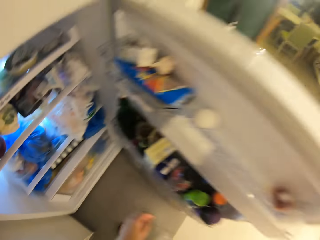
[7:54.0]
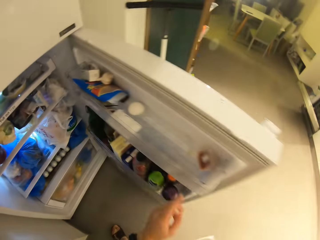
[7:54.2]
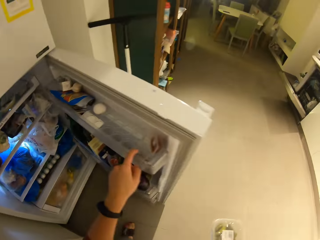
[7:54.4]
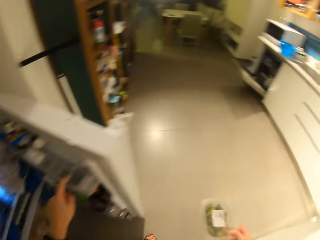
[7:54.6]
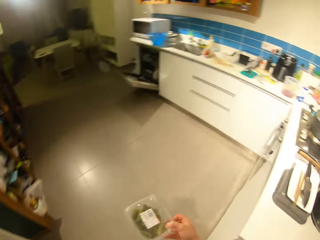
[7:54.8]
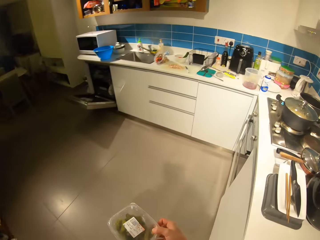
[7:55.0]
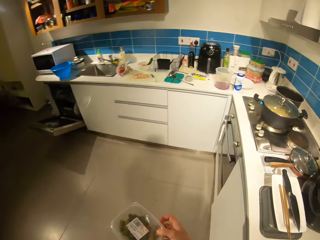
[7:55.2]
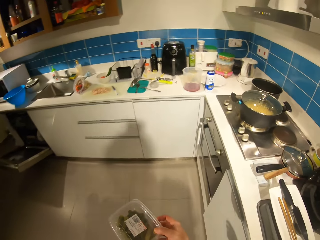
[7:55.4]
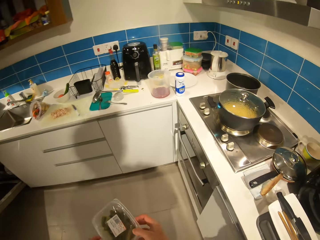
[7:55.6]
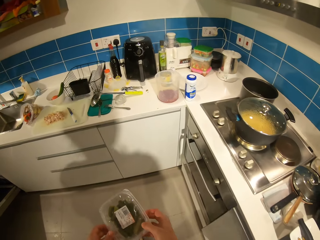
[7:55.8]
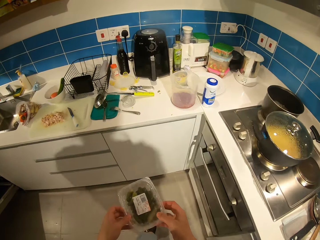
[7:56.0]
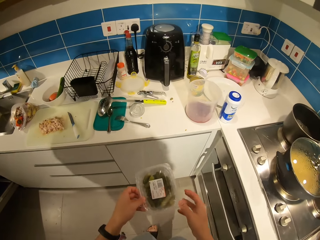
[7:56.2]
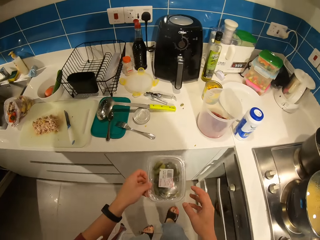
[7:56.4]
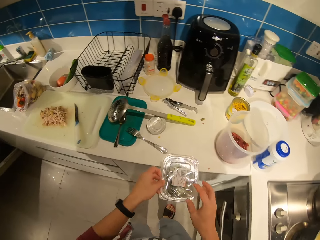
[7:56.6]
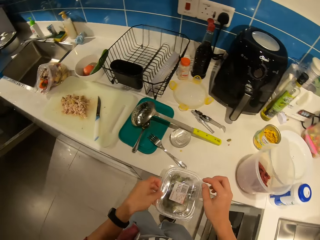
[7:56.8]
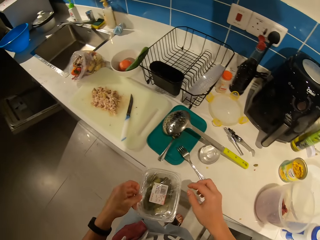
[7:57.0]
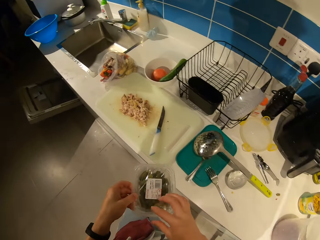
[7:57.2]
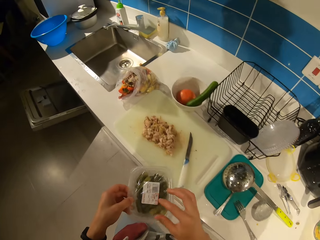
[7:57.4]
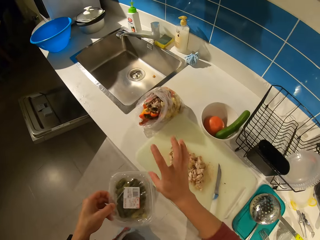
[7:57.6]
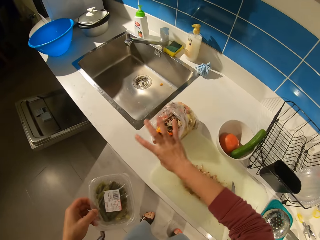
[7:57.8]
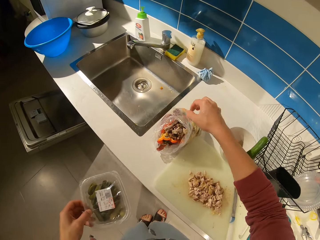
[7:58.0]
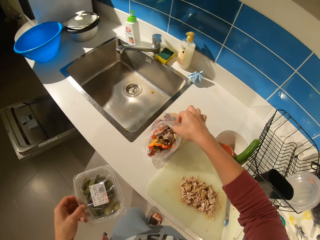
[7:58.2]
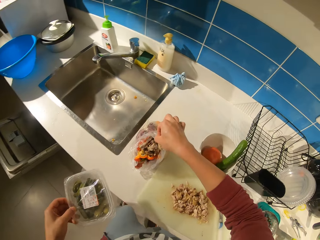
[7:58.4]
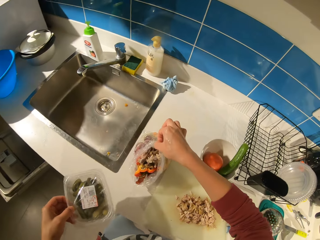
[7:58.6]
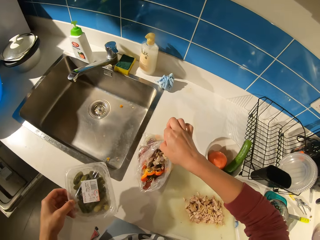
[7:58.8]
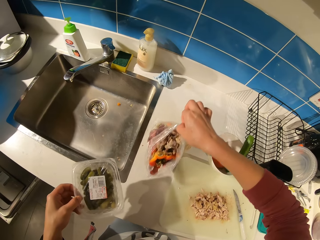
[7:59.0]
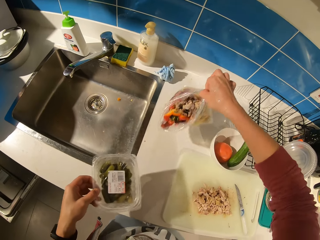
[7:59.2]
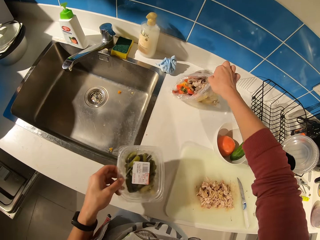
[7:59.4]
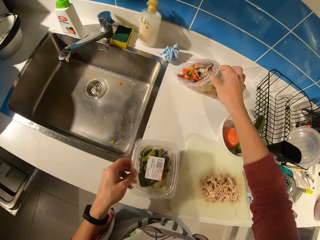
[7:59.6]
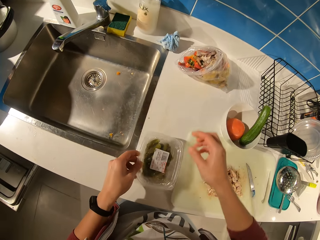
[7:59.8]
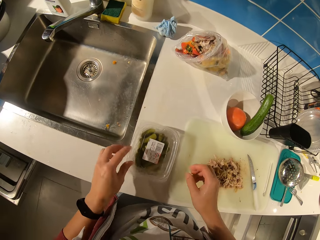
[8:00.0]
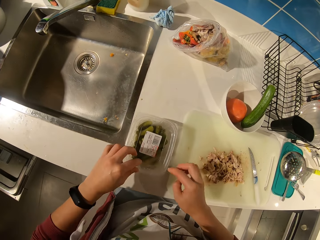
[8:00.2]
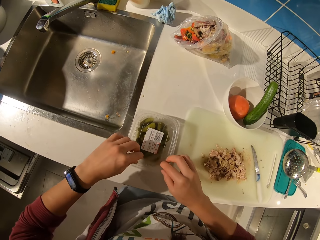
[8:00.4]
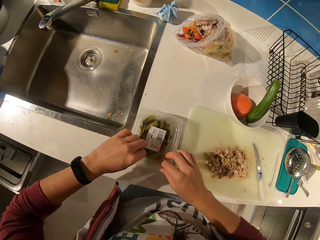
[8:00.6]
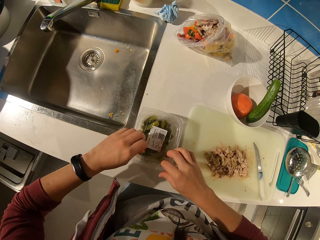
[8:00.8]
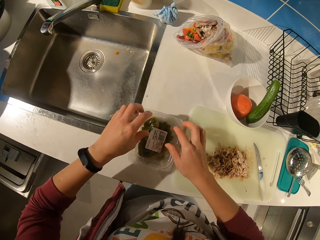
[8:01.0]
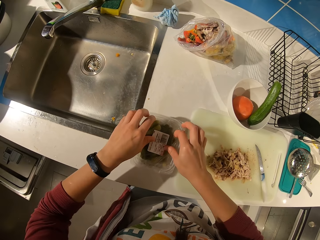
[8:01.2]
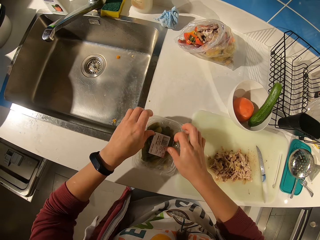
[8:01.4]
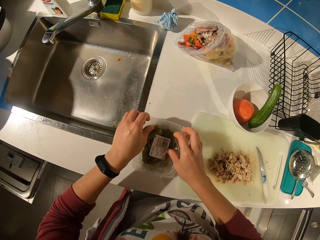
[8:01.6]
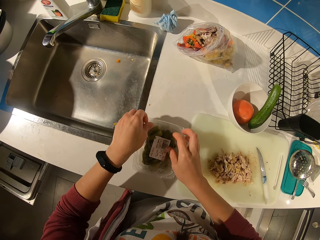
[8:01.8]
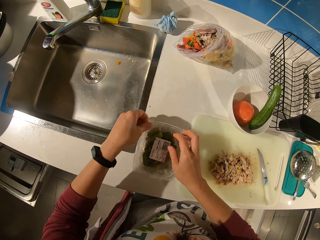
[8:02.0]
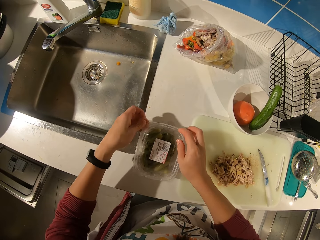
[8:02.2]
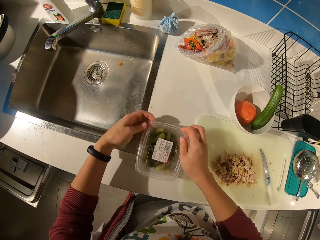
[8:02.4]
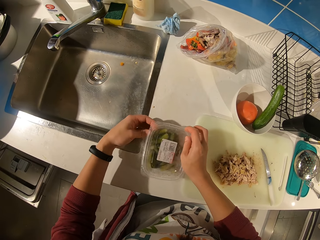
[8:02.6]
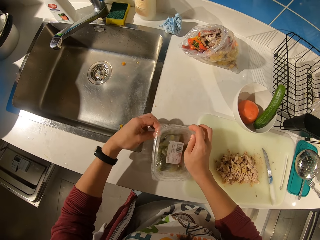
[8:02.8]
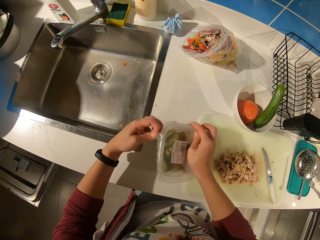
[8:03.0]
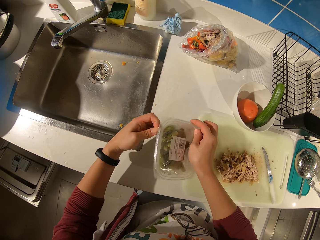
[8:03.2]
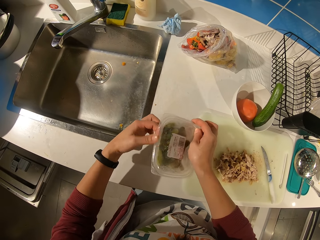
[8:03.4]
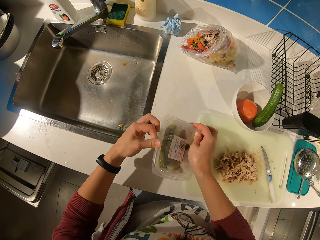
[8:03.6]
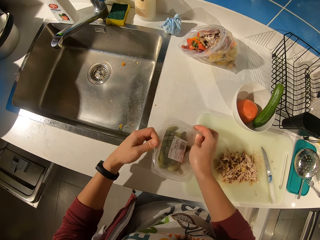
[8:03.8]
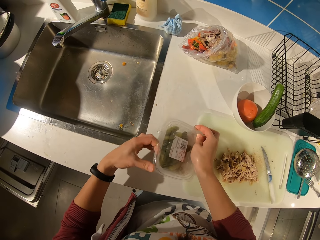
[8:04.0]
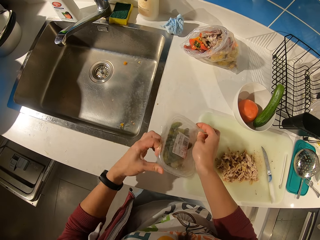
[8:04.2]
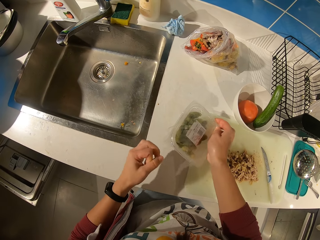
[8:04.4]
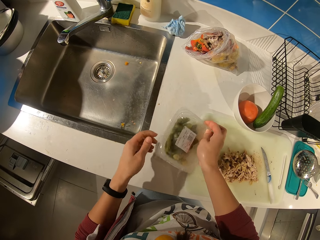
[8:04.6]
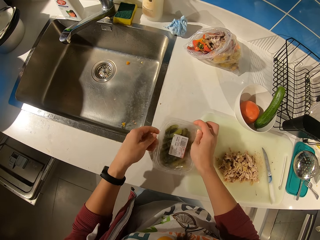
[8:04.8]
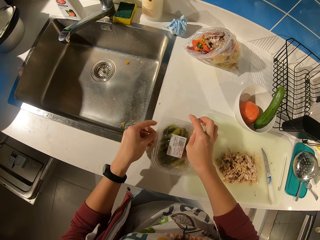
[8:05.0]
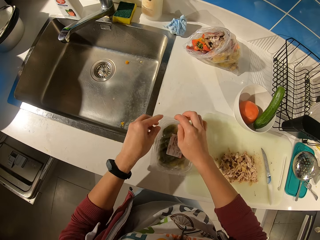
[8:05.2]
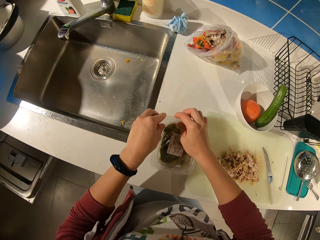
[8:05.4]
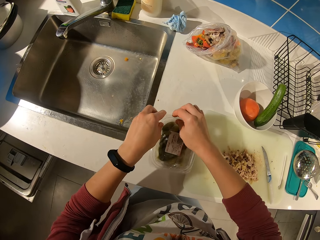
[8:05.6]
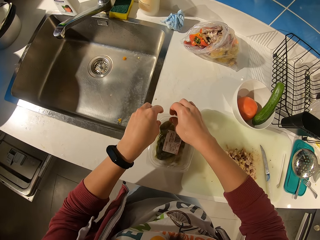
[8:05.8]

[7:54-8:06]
The camera wearer closes the fridge door. They carry the pack of pickles to the countertop and walk towards the counter. They move a waste bag closer to the wall. They place the pack of pickles on the countertop and open the pack.

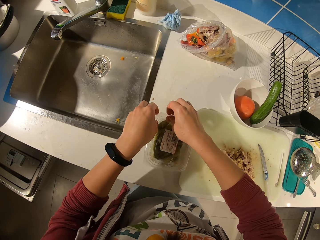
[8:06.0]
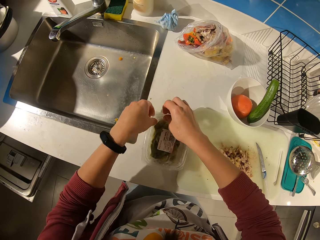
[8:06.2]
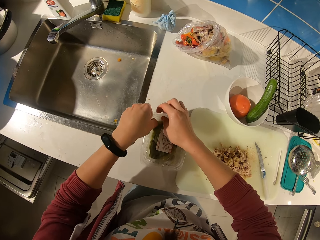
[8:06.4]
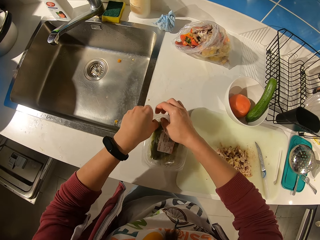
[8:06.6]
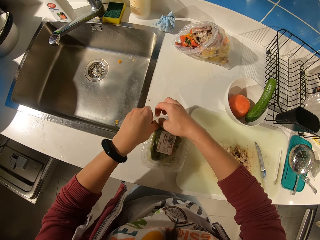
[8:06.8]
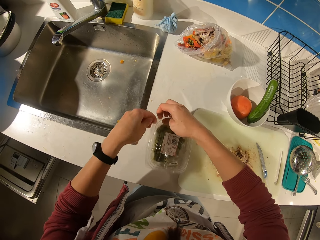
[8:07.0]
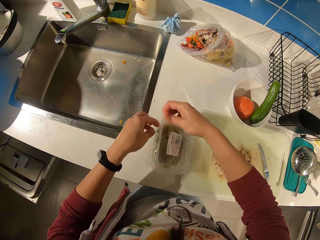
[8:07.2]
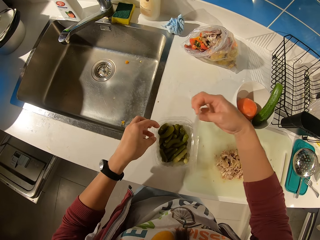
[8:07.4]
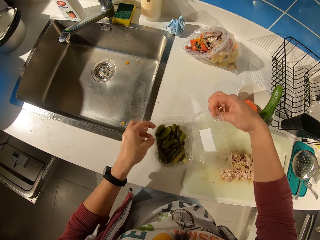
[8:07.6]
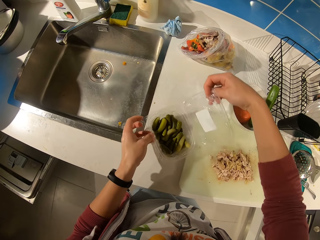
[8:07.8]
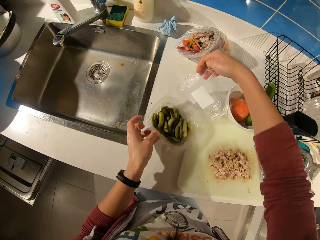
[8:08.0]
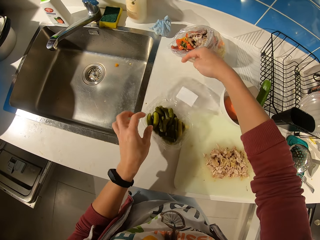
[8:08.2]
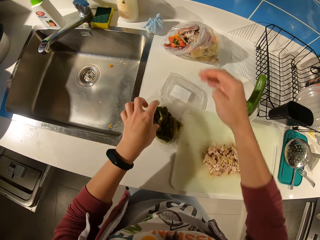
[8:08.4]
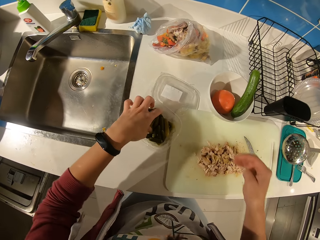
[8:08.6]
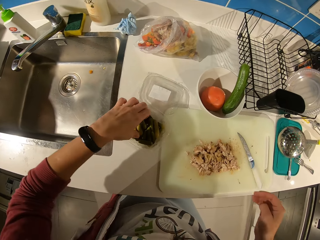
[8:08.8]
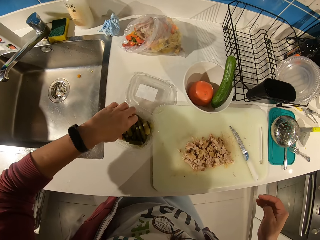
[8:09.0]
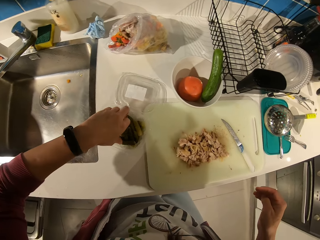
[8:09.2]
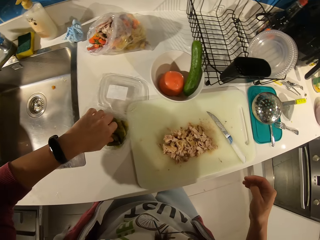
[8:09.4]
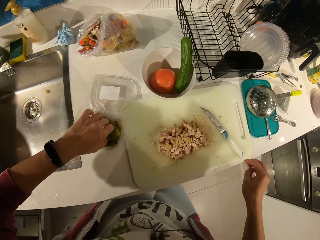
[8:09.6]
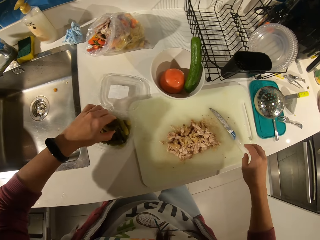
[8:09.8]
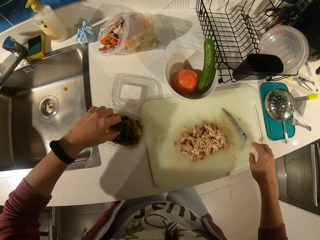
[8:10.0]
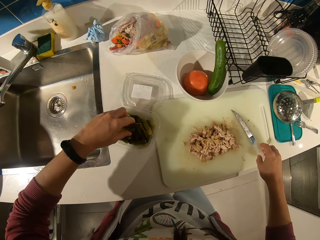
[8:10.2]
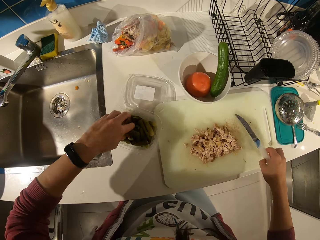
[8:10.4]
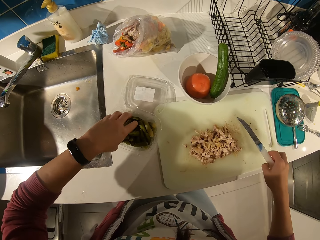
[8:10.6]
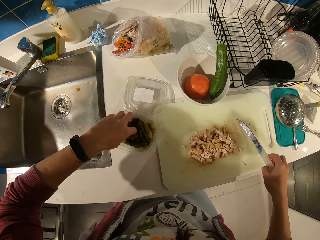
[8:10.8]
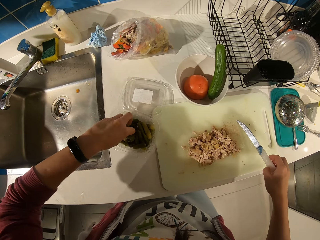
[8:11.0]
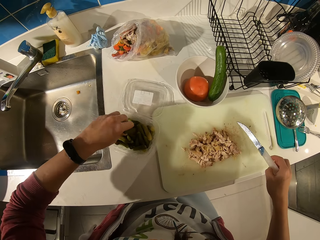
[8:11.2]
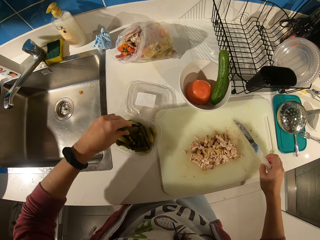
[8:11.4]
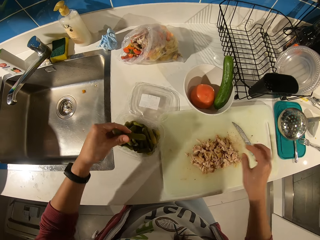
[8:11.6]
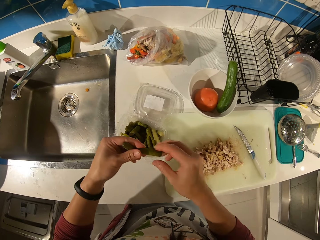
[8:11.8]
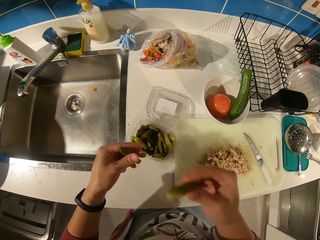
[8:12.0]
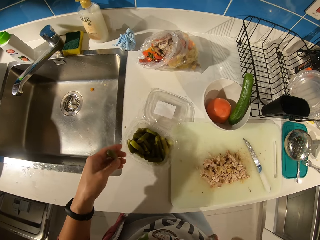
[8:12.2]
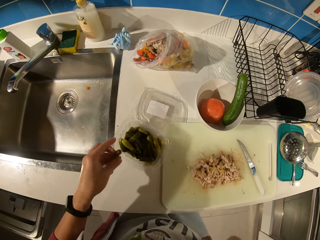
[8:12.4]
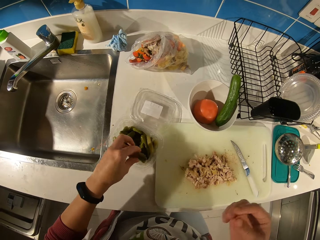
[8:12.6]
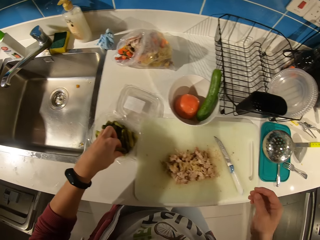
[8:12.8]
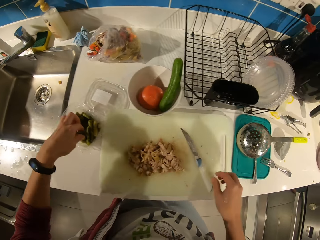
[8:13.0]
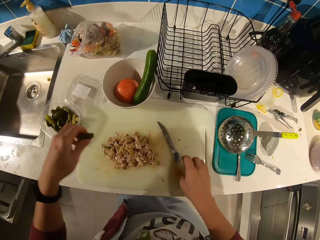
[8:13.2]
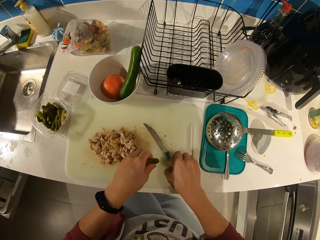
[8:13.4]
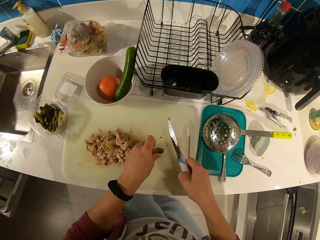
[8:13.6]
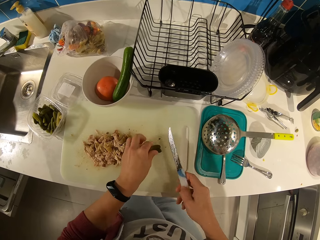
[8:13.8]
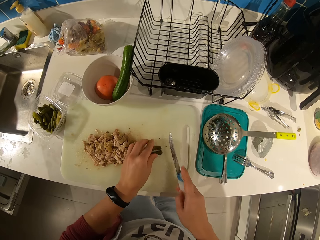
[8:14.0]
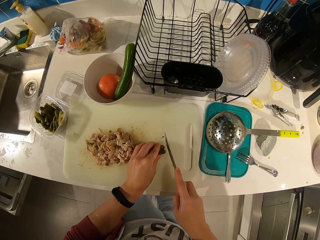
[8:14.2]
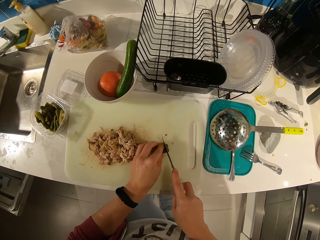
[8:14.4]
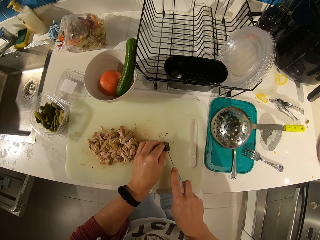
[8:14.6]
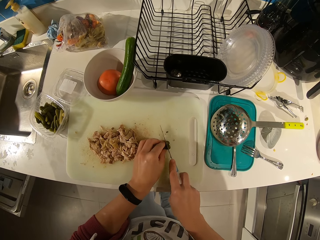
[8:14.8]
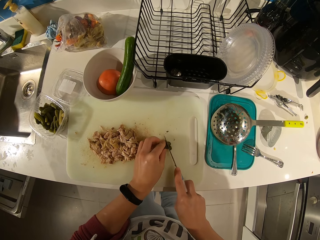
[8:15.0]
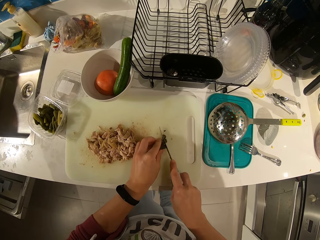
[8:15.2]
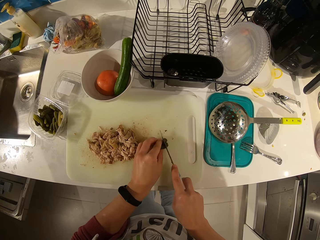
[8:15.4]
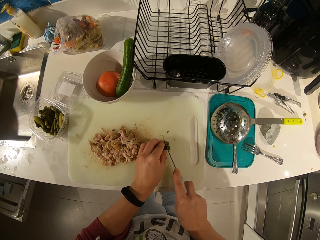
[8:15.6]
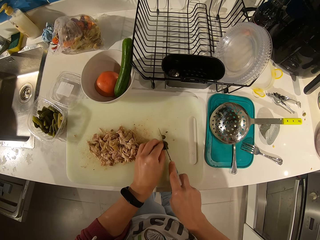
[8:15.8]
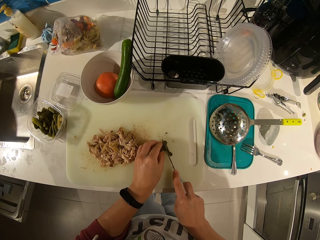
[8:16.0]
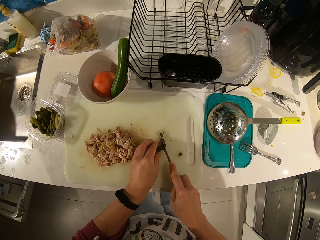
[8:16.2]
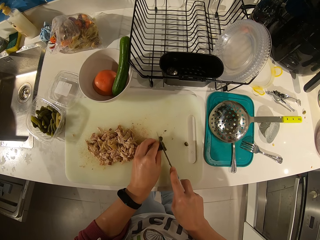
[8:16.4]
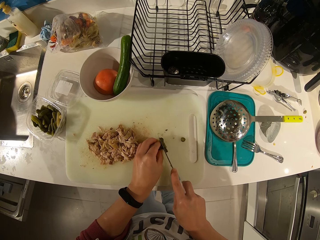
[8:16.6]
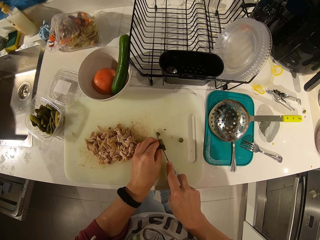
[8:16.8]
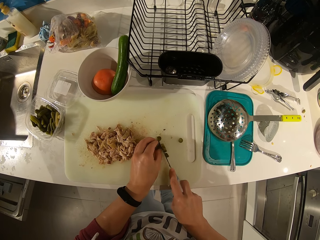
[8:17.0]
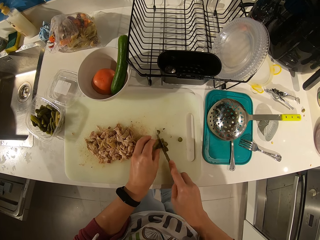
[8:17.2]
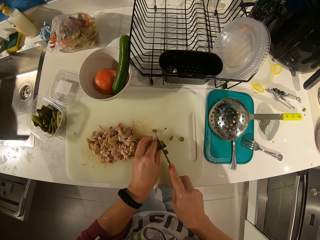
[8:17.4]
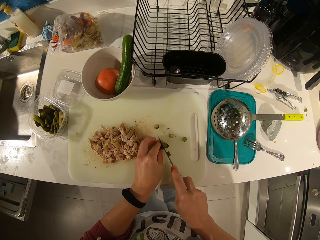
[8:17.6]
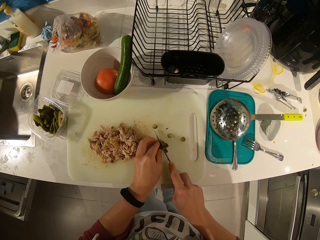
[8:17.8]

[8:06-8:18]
The camera wearer picks a celery or pickle pieces from the plate. They pull the knife on the chopping board. They place the knife back. They shift one pickle piece to the right hand. They eat the celery. They pick some celery from the plate. They pick the knife on the chopping board. They slice the celery into pieces with the knife.
